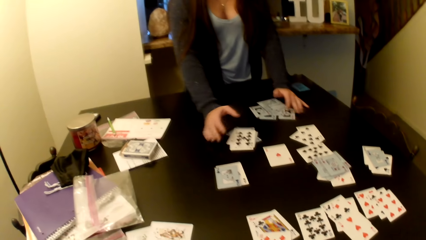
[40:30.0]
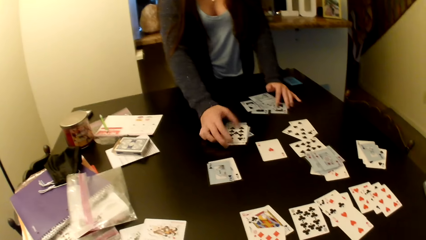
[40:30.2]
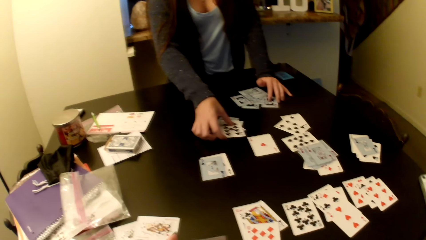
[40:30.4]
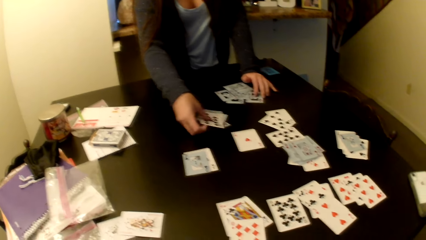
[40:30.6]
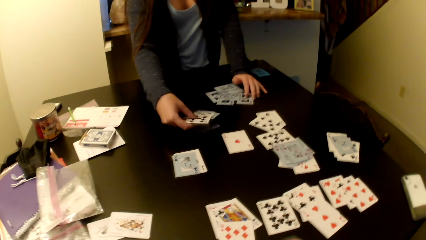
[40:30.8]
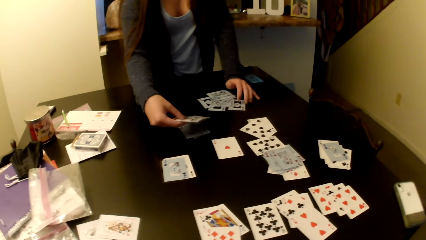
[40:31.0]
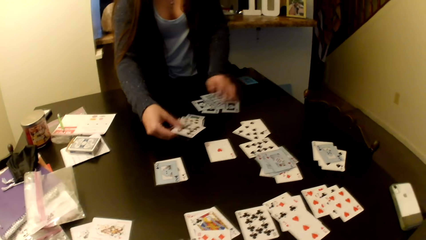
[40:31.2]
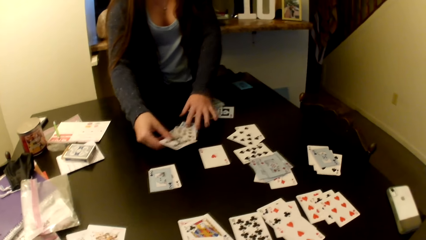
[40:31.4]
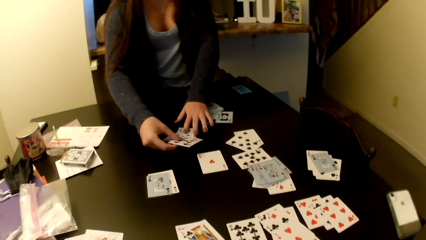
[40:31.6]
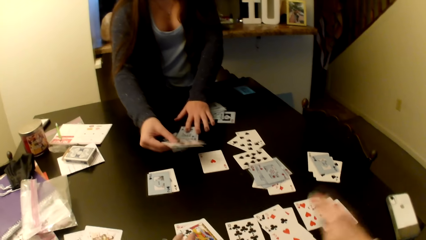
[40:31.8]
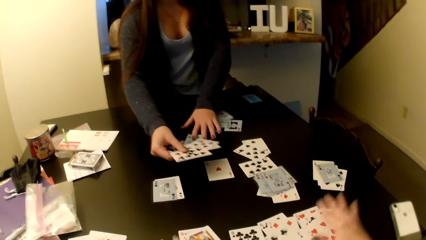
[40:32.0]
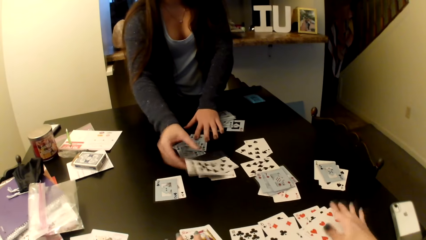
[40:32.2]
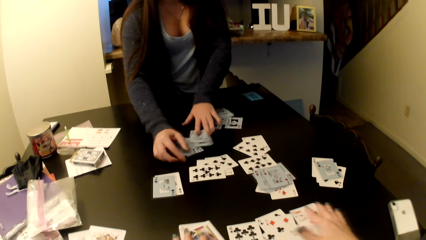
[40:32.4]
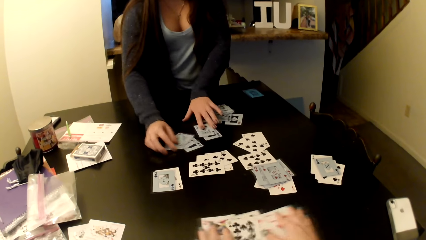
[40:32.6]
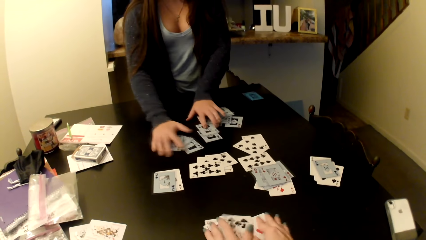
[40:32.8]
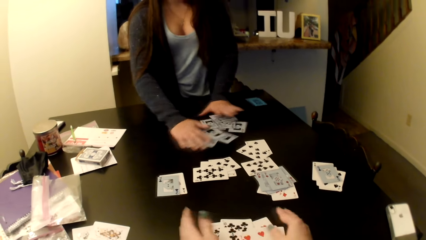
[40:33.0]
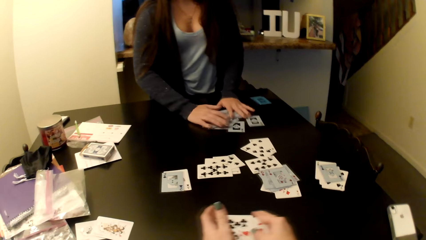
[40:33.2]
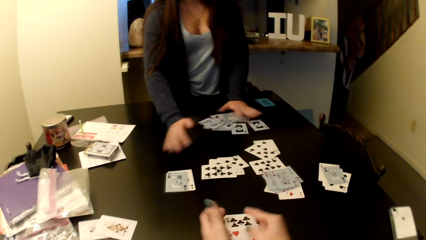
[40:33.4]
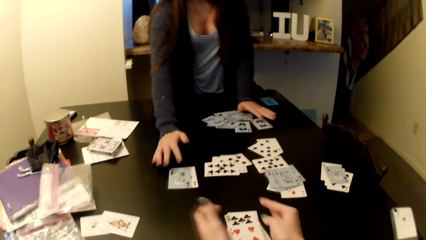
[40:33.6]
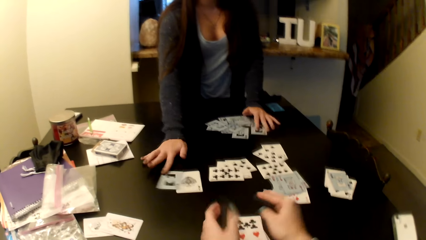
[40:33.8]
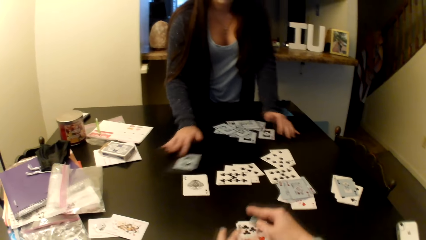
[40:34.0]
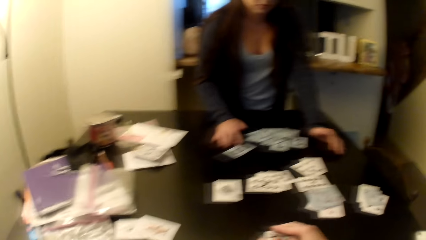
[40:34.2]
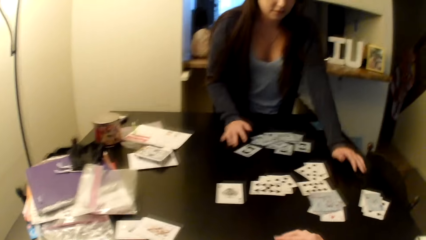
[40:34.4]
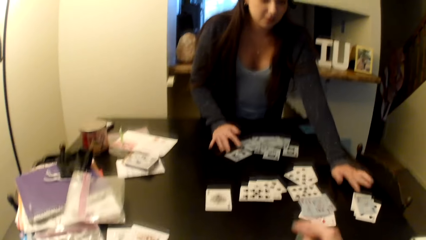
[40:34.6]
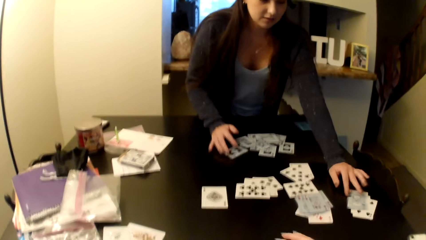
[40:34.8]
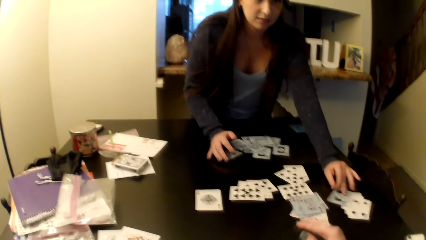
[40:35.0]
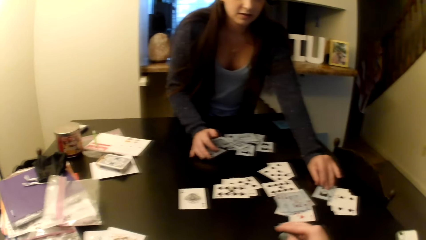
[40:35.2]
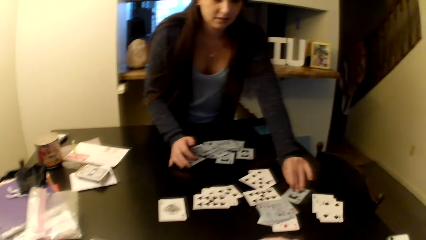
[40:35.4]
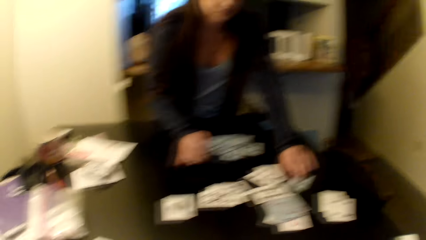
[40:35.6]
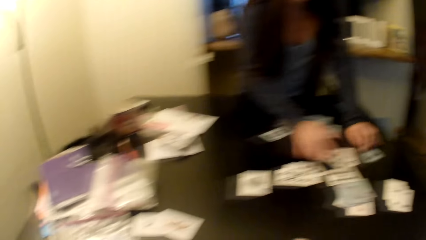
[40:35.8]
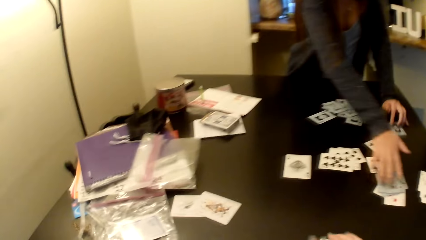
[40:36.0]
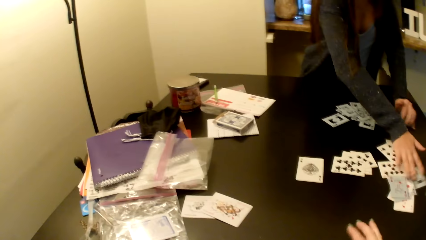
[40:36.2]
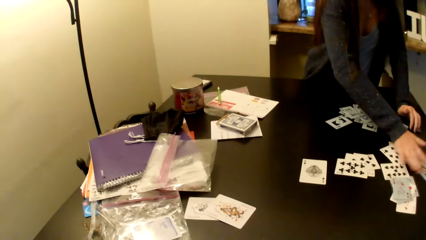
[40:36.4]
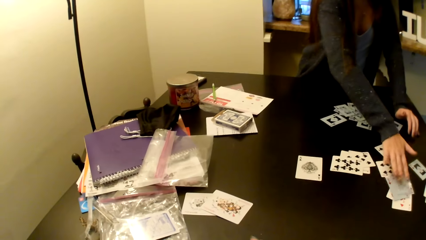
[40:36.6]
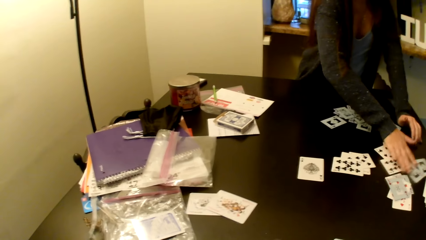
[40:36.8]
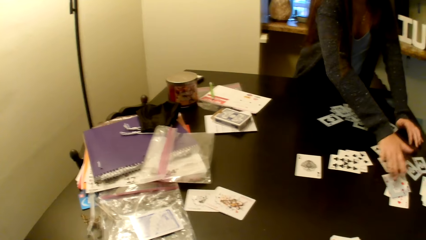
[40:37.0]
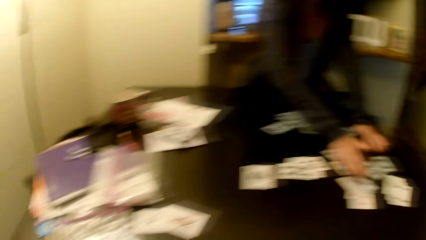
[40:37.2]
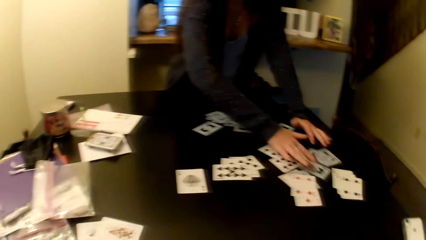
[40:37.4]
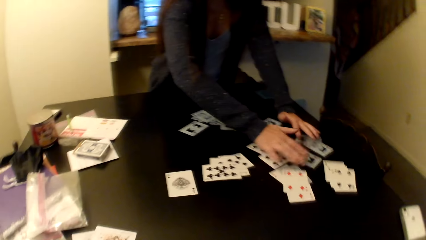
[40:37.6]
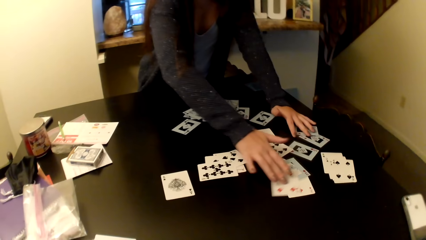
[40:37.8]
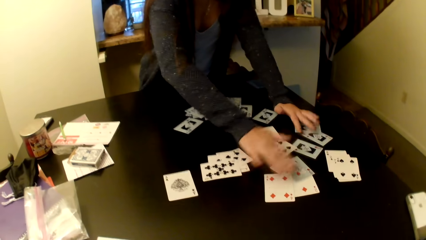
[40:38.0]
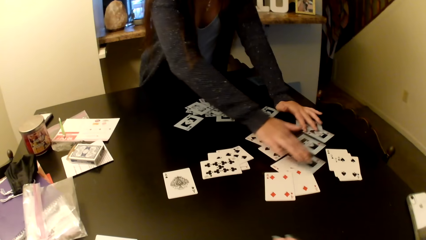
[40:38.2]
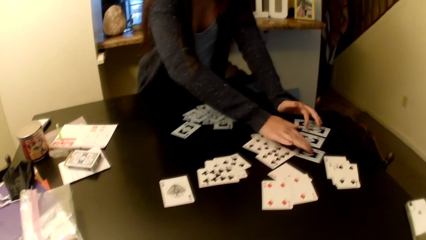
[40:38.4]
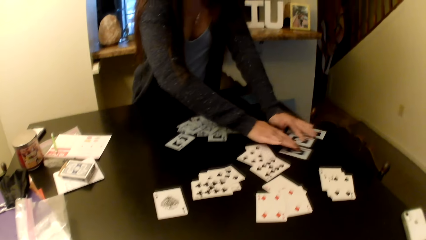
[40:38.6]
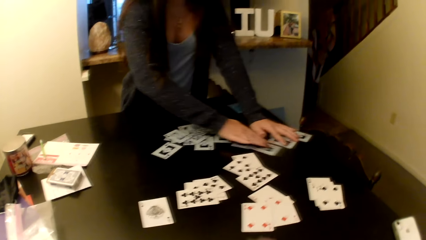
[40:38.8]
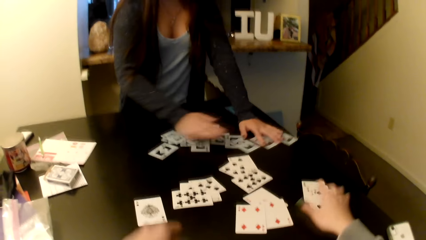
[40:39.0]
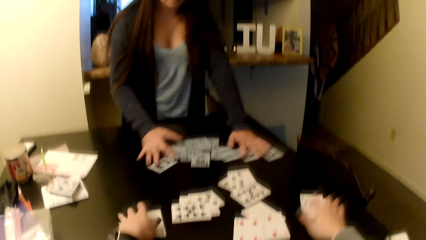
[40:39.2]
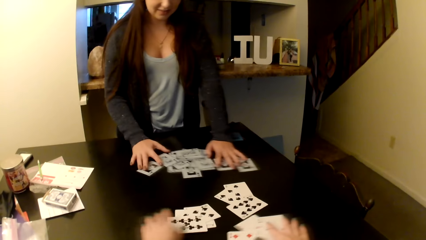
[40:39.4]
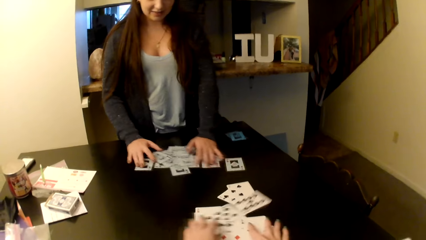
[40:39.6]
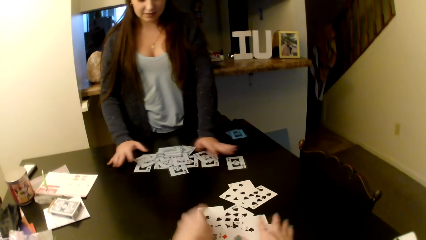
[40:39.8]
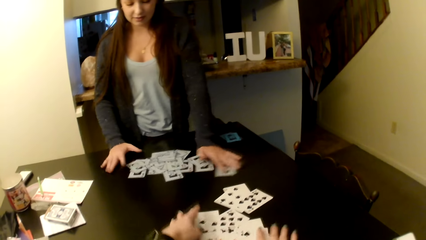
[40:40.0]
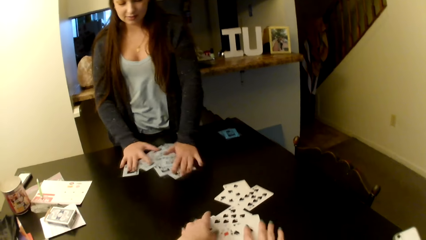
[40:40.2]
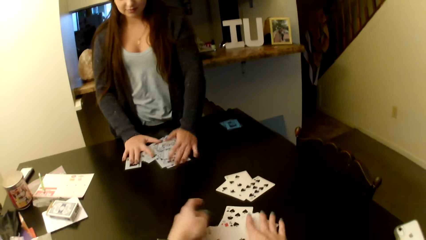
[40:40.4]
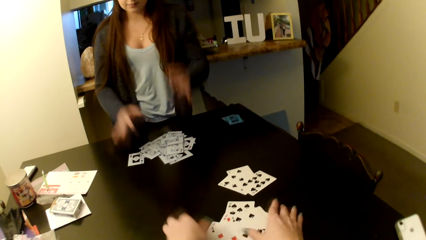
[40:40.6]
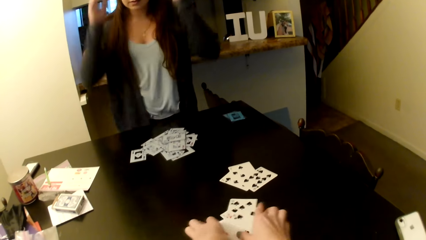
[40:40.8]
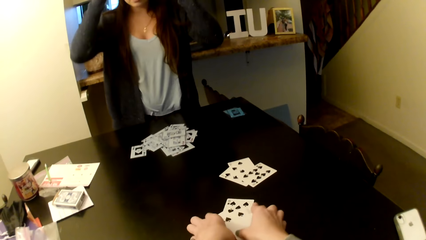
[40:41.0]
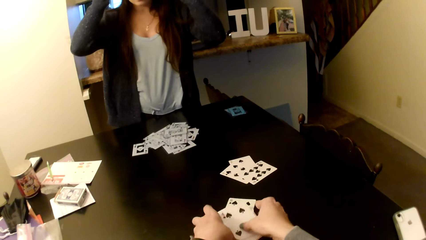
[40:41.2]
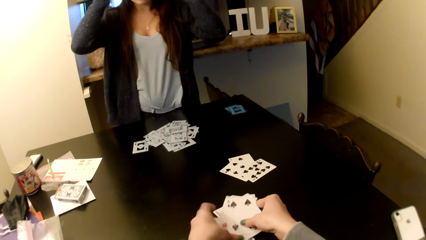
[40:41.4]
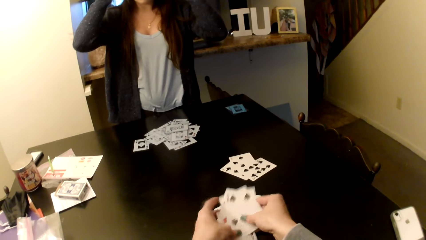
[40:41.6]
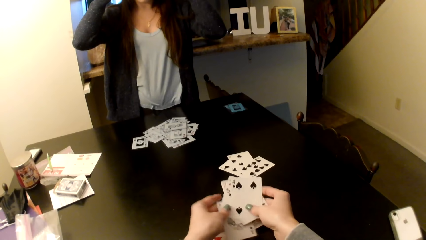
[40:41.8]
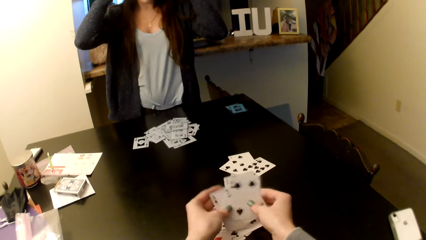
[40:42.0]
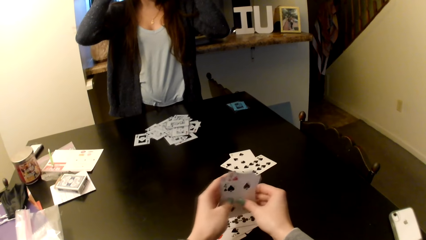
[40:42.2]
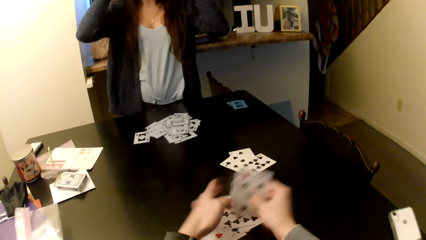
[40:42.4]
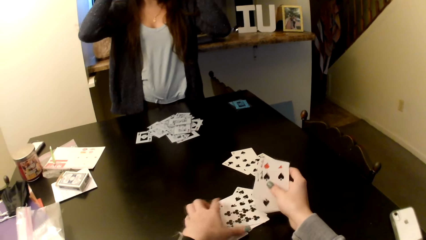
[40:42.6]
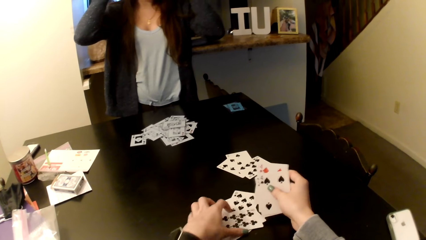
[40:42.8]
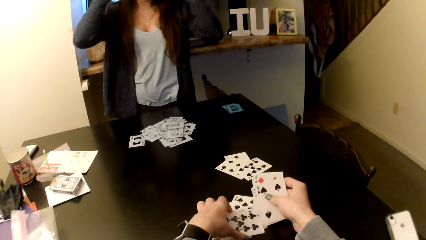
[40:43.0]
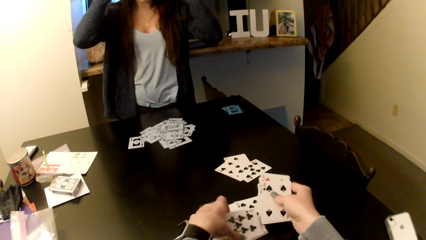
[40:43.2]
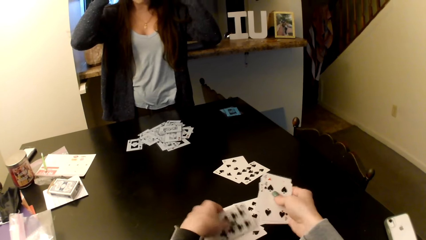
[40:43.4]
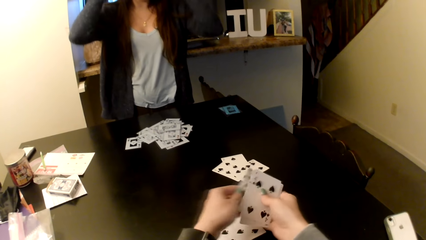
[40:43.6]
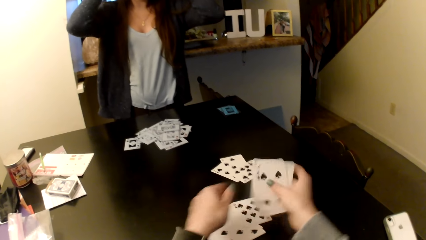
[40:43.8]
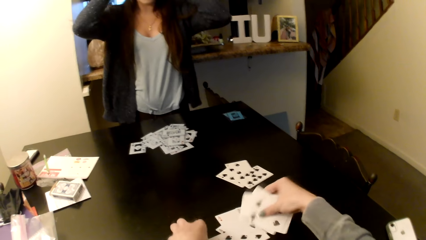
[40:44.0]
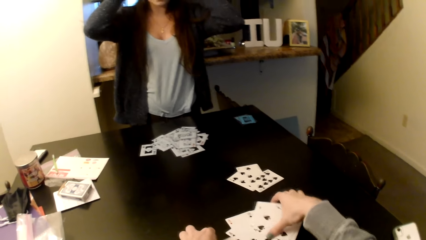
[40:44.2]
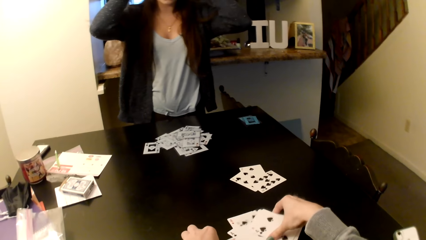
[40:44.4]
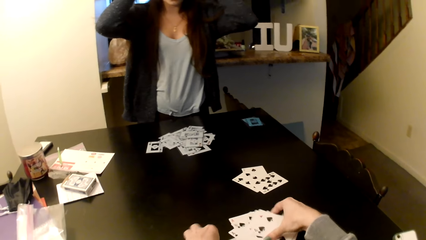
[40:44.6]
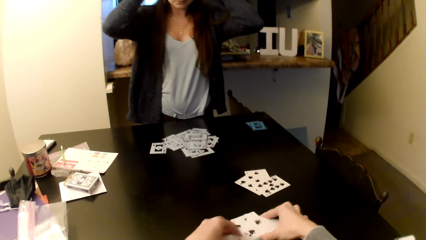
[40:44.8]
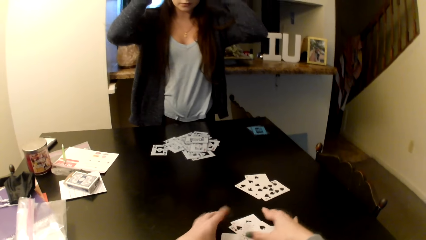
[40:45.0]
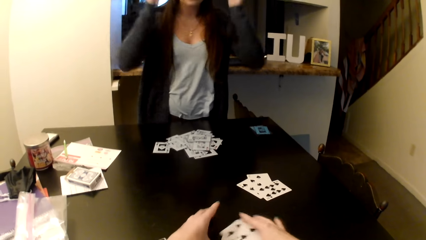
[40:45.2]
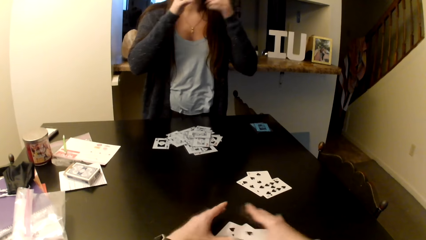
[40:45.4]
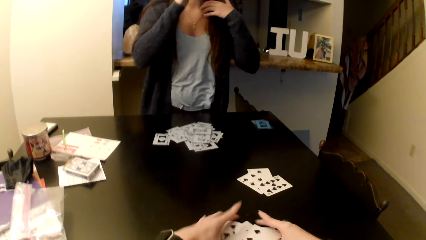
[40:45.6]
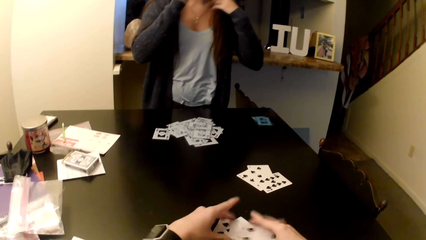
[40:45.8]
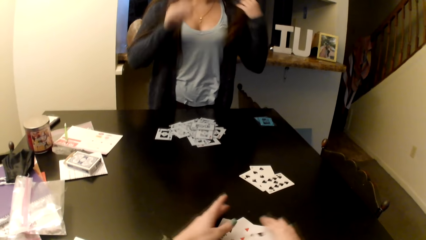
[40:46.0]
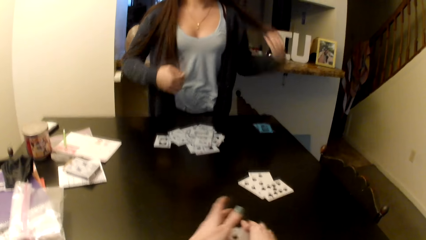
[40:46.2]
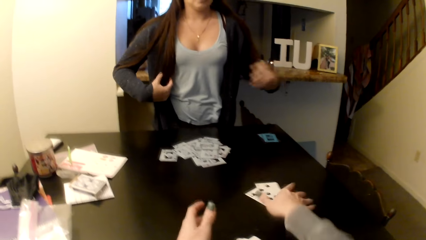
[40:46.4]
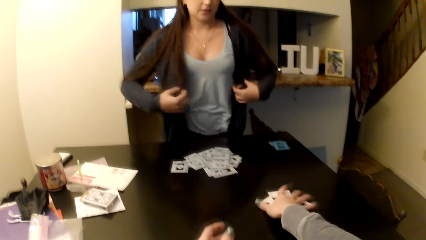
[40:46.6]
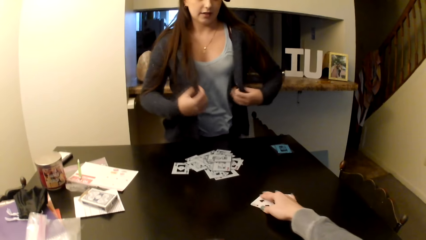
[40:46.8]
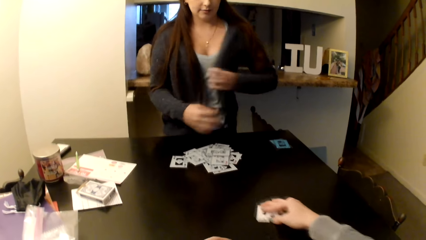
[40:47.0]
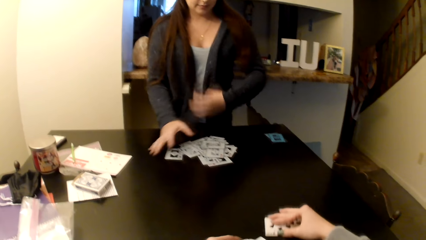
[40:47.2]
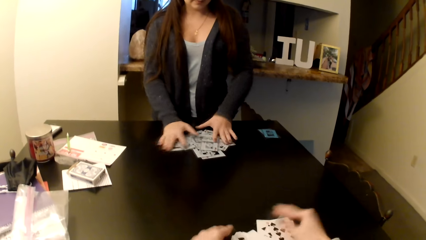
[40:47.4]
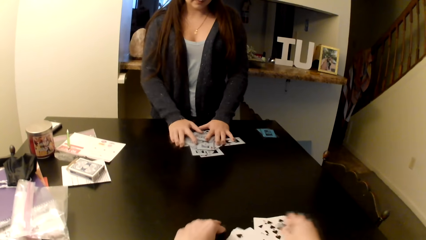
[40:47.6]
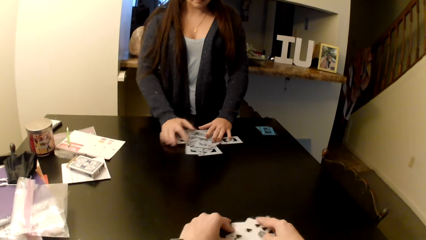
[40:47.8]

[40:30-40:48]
The camera wearer takes a card from the table. They collect cards together. A woman arranges the cards on the table. The camera wearer collects the cards together.
